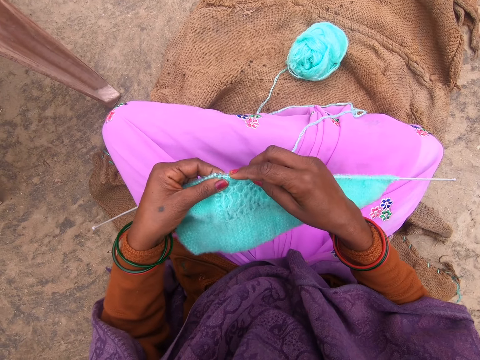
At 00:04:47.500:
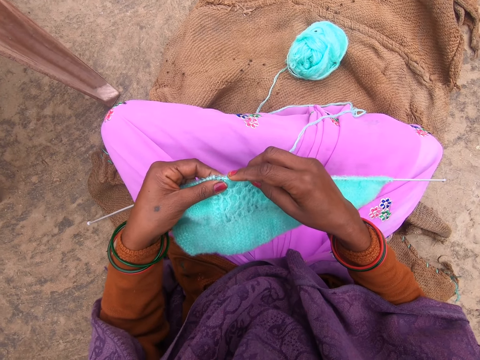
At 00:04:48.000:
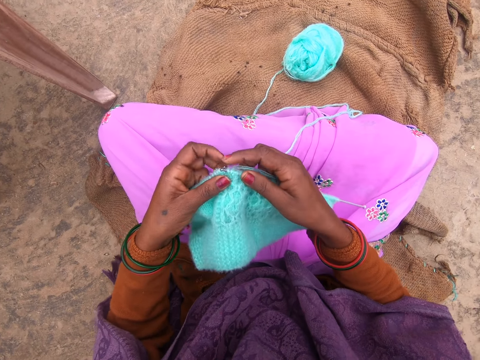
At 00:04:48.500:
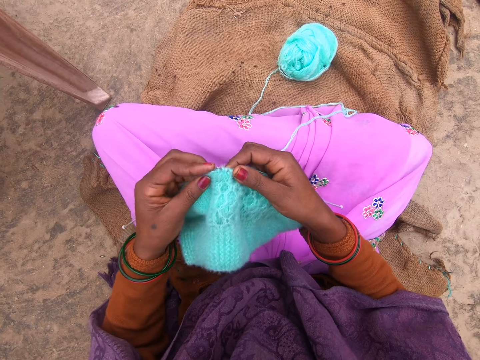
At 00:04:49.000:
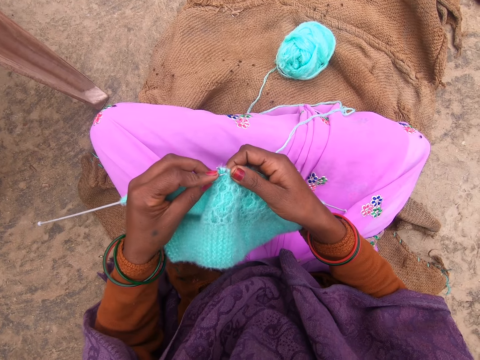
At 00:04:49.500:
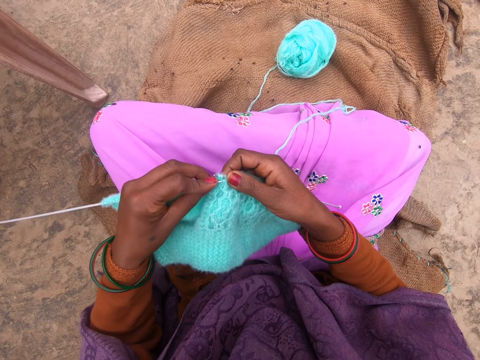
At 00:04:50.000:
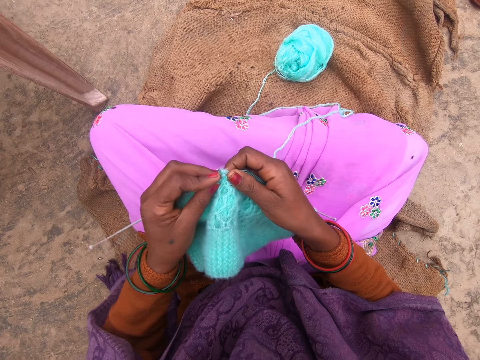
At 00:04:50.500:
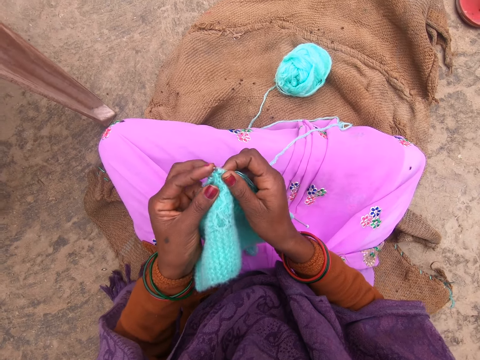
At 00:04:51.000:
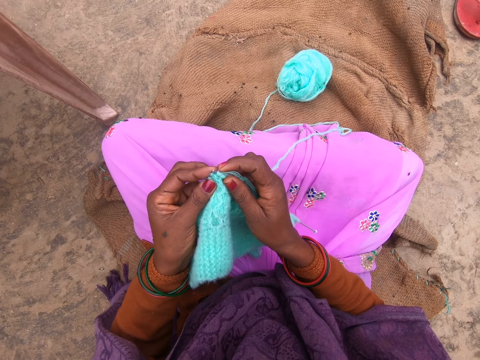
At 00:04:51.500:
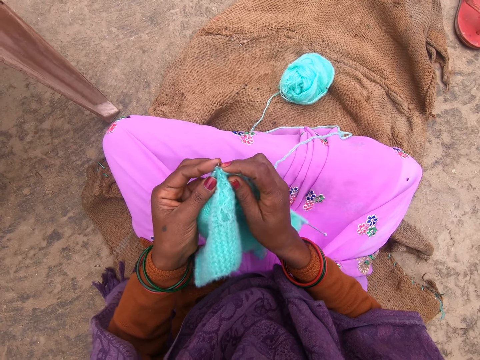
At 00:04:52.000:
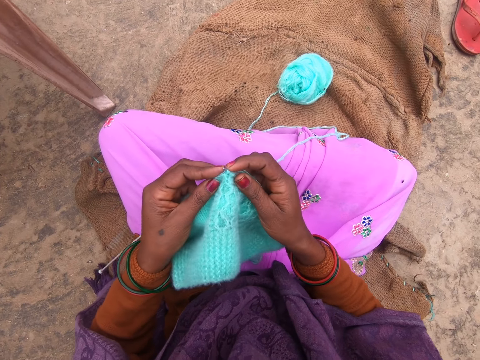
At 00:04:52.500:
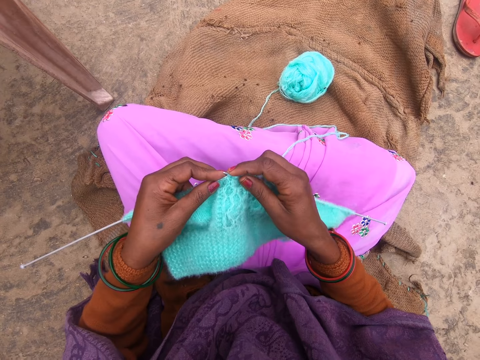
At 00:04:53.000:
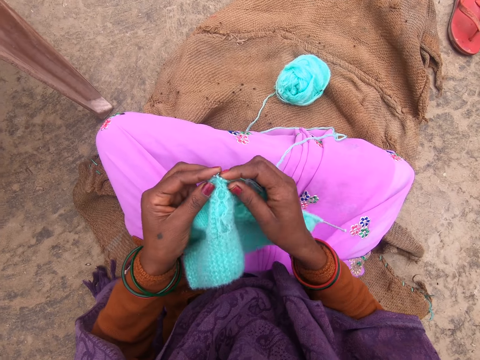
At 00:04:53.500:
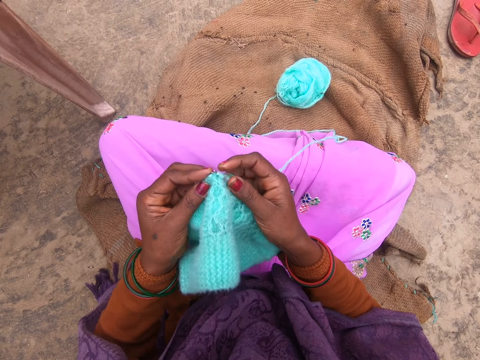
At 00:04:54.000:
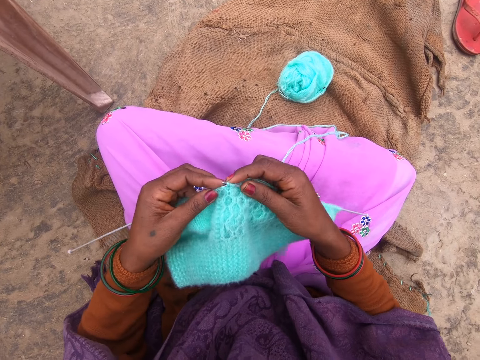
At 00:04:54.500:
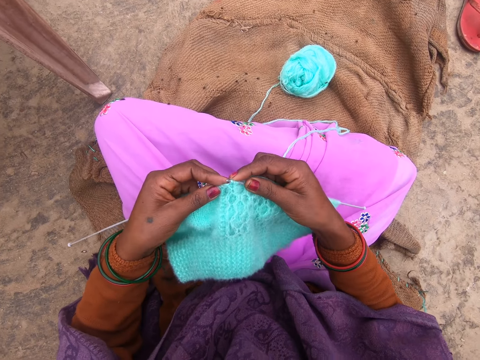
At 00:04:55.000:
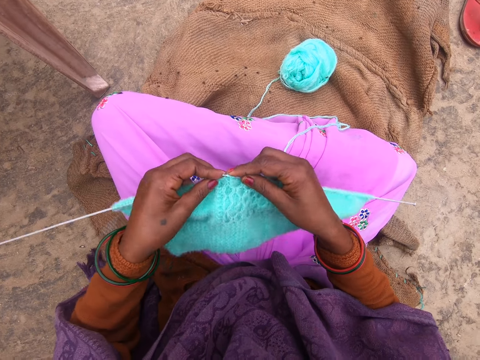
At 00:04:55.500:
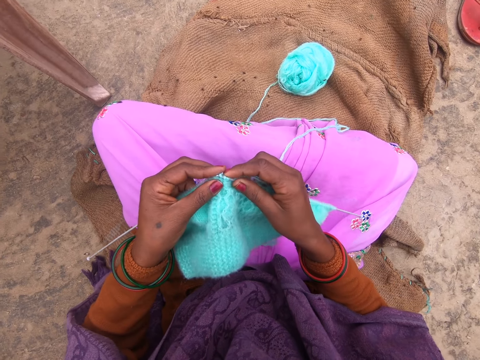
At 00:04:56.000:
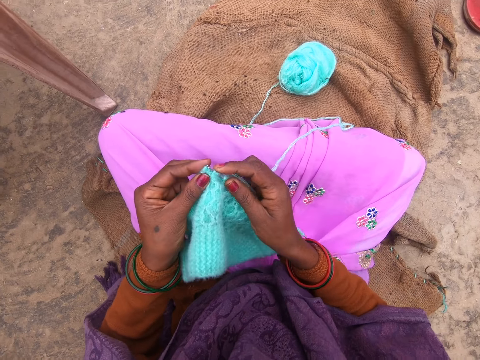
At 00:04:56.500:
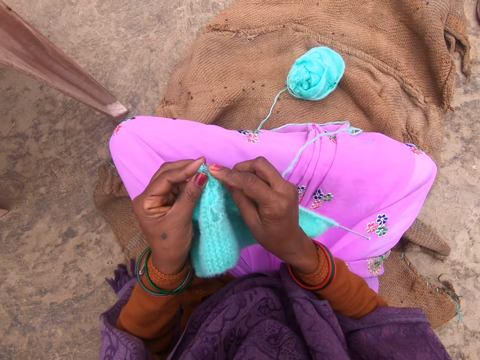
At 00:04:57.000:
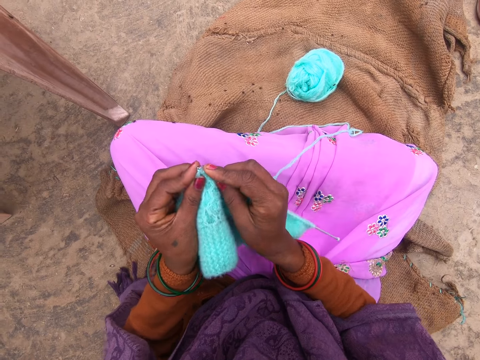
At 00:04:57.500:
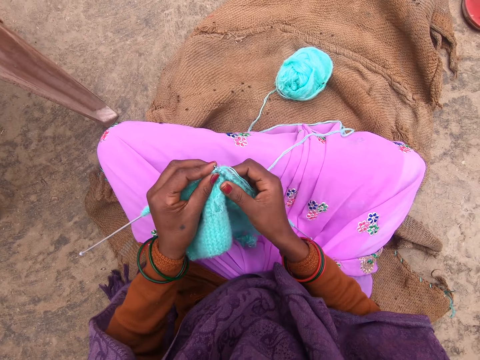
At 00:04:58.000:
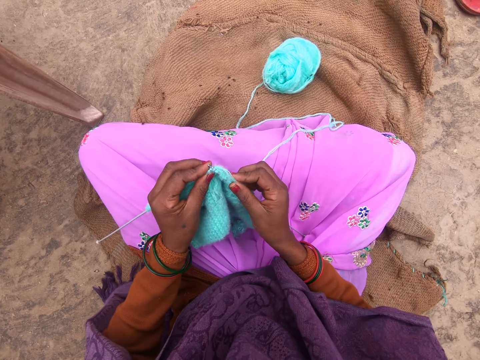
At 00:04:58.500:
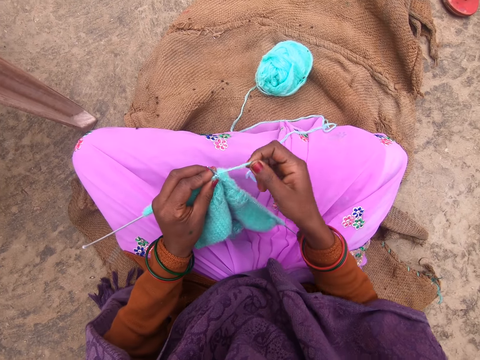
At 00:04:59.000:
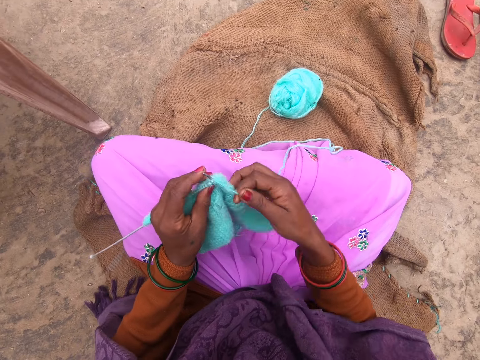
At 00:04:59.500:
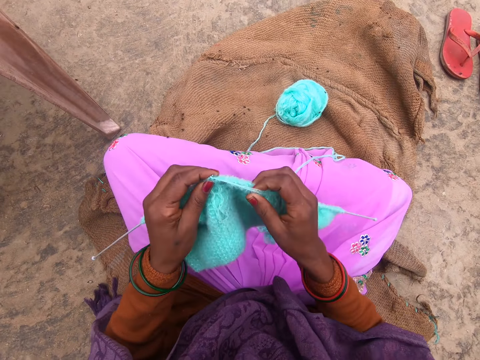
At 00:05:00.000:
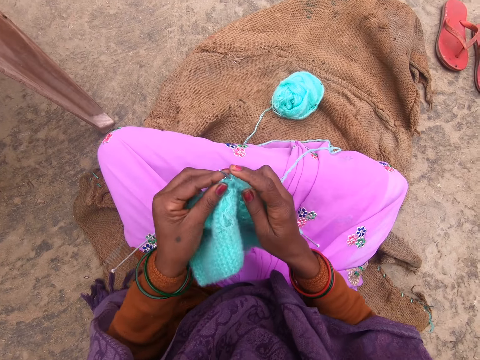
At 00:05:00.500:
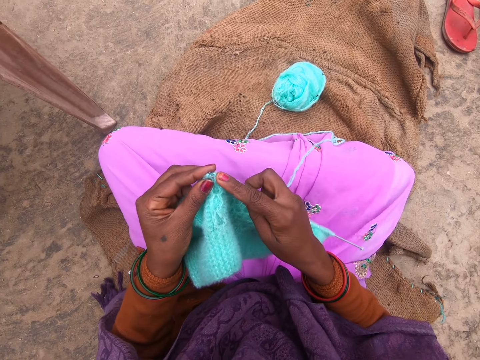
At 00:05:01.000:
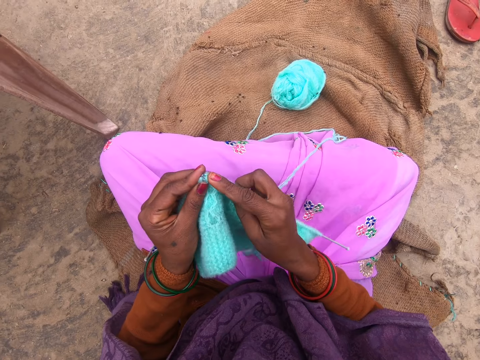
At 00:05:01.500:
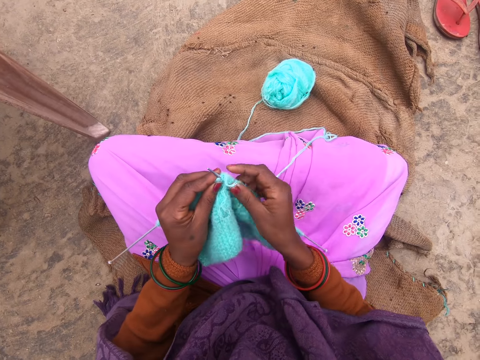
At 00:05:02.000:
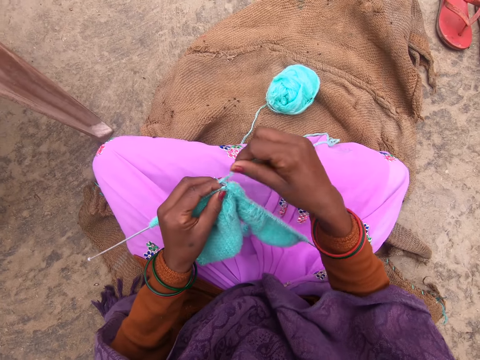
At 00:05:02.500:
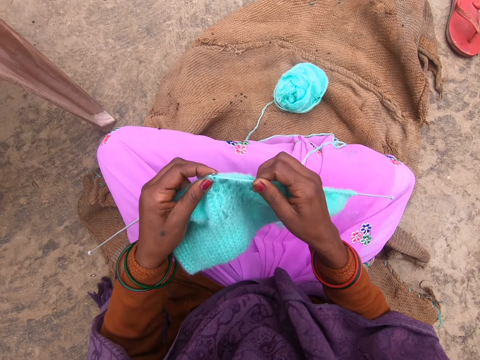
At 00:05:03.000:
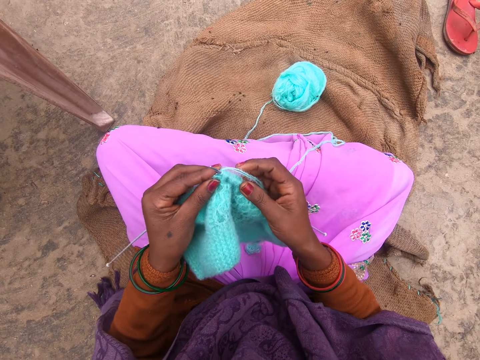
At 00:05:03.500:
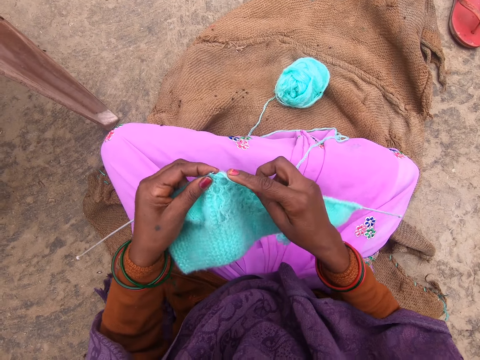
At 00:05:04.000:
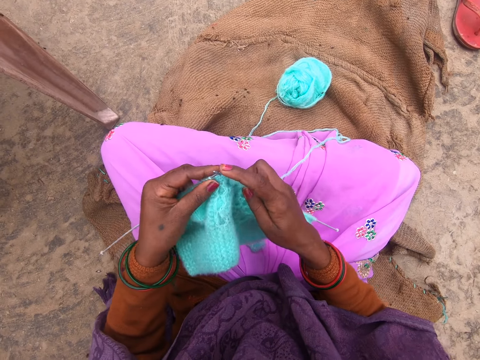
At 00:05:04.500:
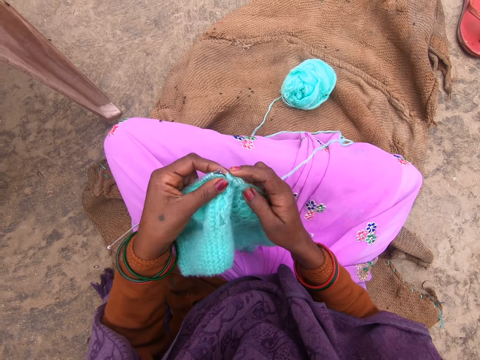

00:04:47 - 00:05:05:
The camera wearer adjusts the fabric. They roll the yarn around a knitting needle. They knit the fabric with the knitting needles. They roll the yarn around the knitting needle. They knit the fabric with the knitting needles.

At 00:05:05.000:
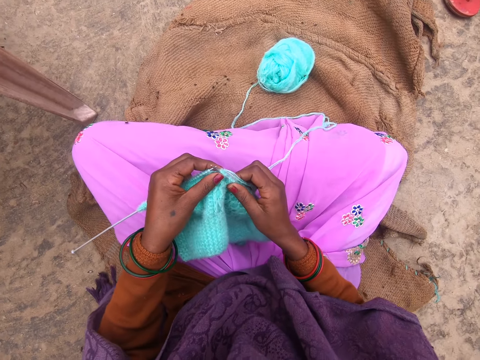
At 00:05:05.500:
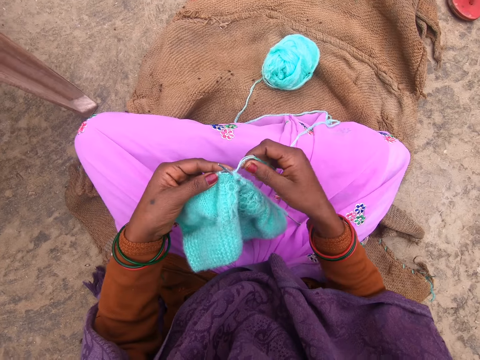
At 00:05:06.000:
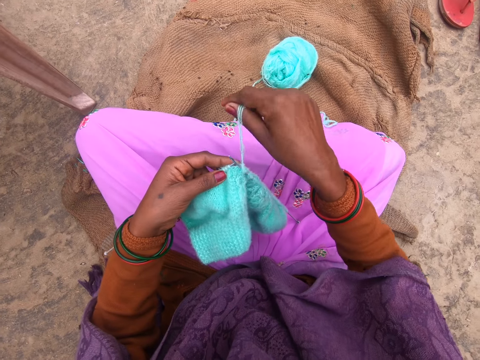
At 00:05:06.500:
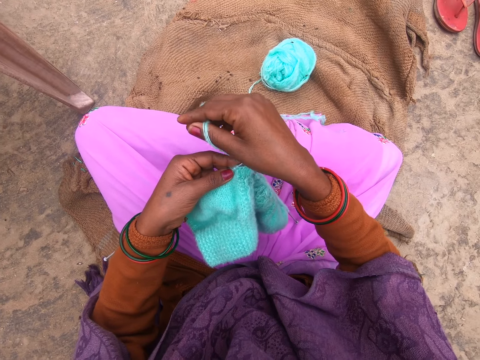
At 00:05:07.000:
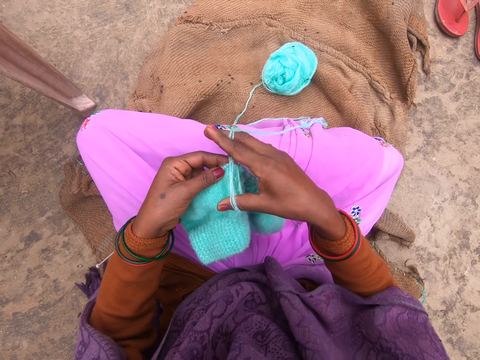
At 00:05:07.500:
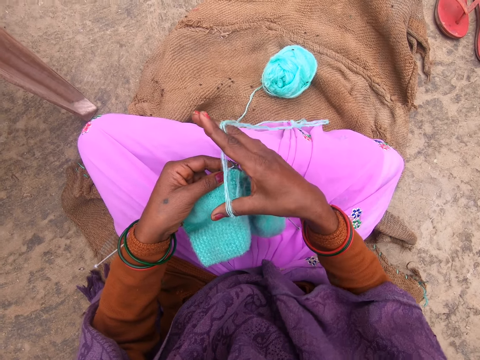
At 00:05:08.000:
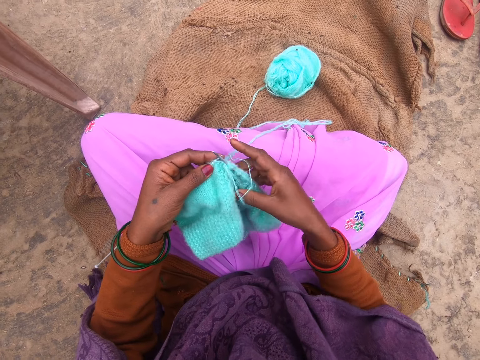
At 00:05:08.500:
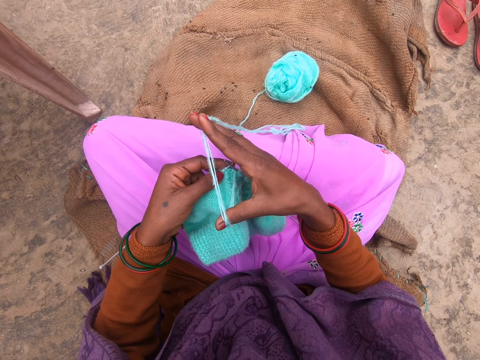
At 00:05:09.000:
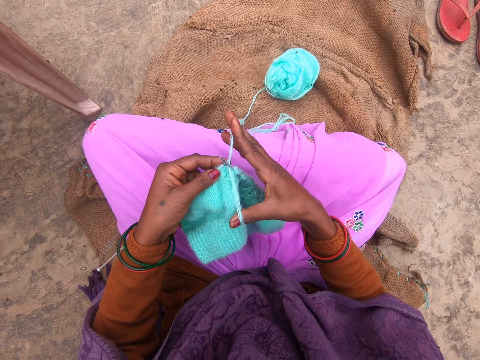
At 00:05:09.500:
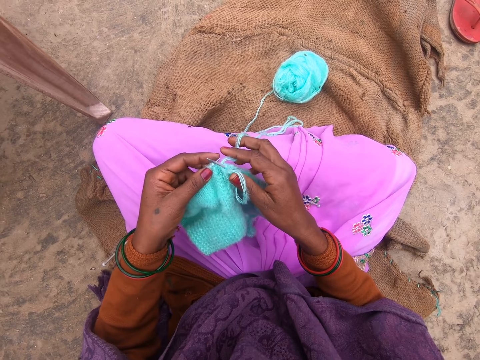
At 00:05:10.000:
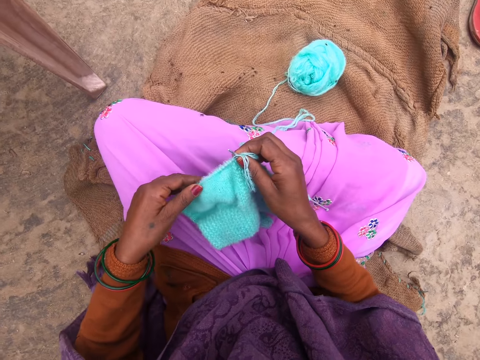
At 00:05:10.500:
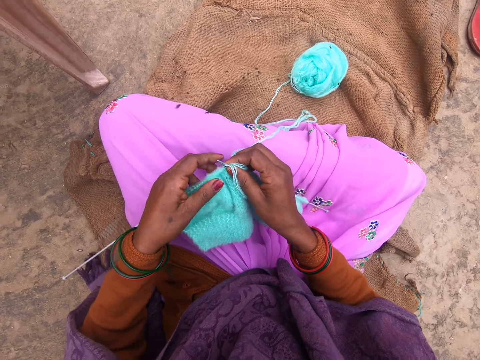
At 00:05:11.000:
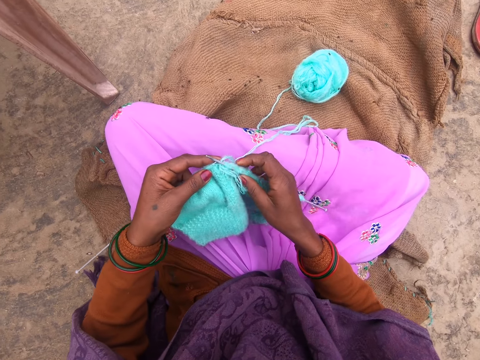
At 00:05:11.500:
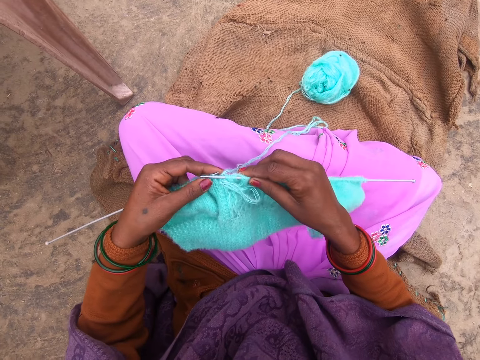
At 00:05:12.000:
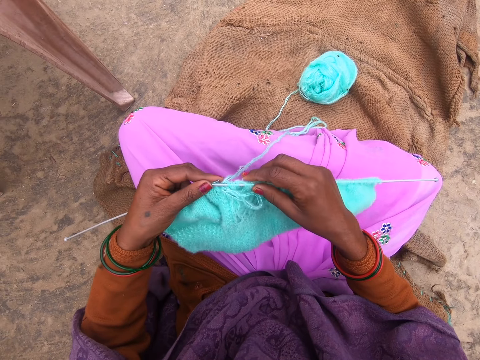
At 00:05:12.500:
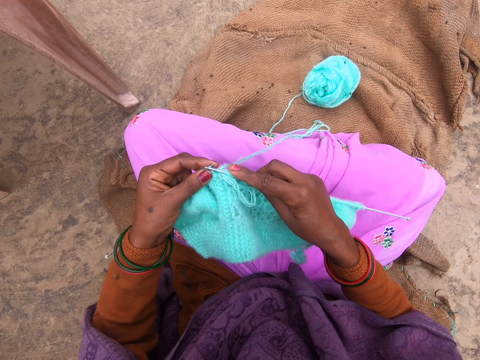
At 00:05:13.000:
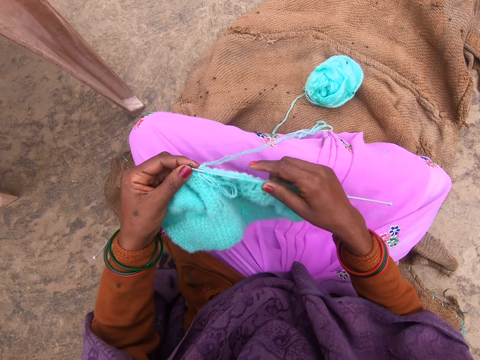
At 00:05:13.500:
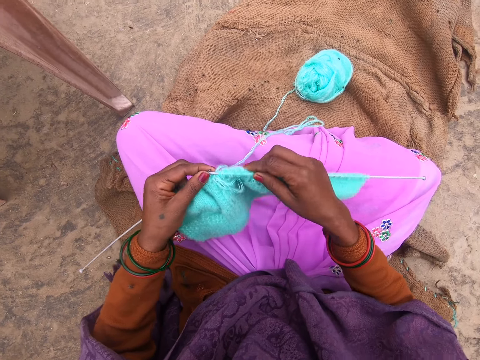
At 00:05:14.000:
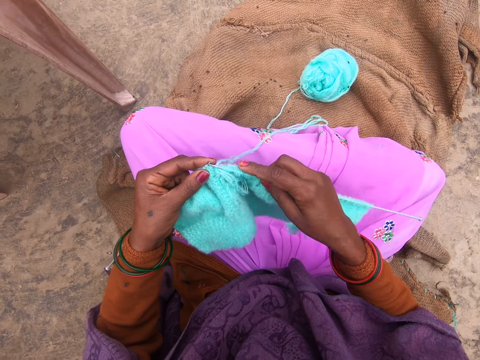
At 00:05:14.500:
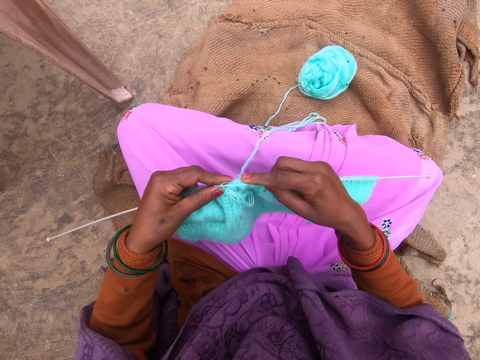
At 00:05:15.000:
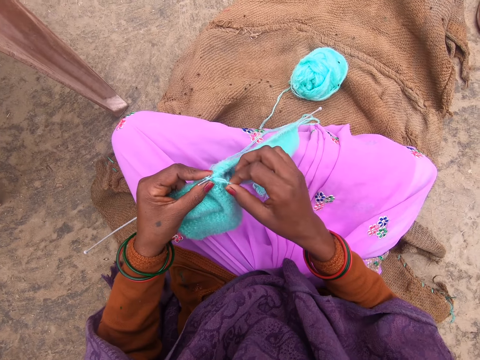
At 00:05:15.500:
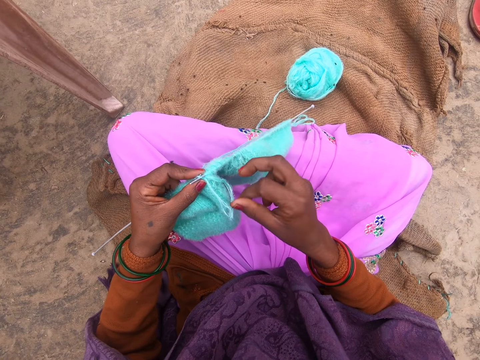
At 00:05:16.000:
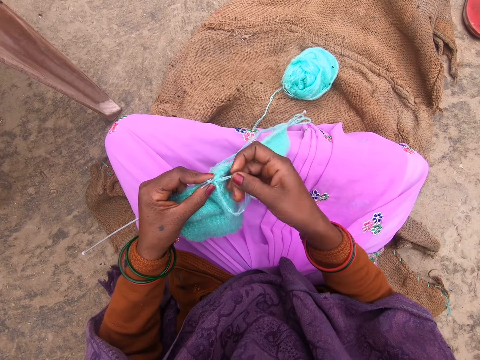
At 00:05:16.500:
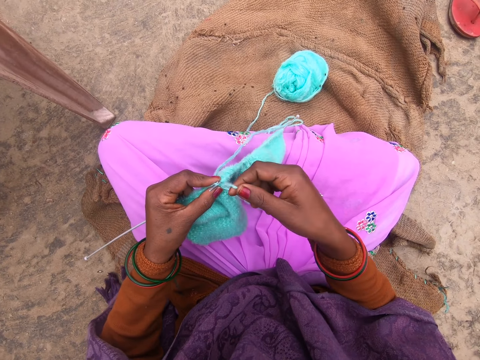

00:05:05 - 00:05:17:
The camera wearer rolls the yarn around a knitting needle. They adjust the fabric. They knit the fabric with the knitting needles. They hold the yarn.
